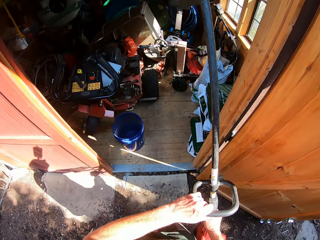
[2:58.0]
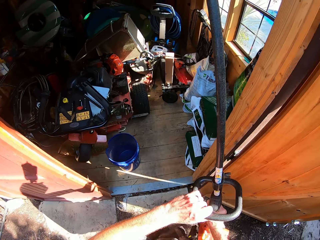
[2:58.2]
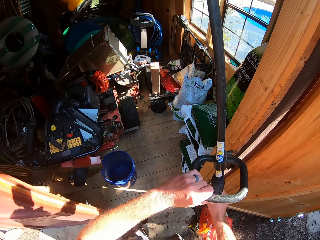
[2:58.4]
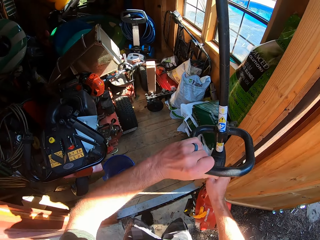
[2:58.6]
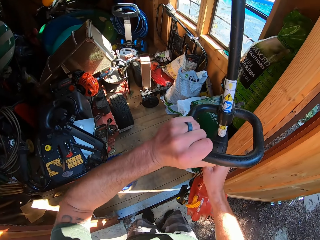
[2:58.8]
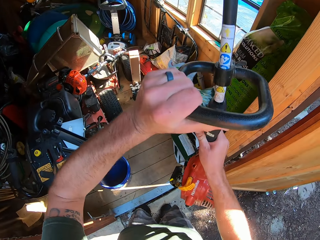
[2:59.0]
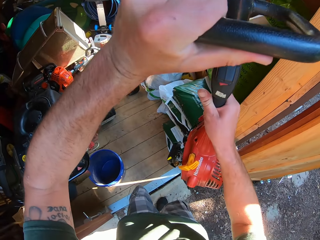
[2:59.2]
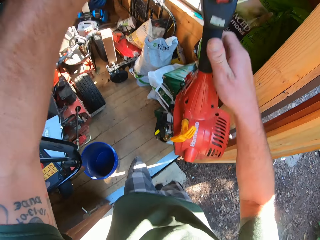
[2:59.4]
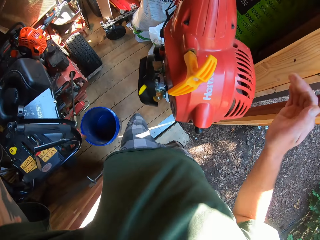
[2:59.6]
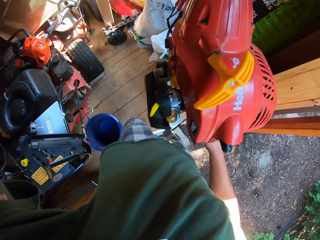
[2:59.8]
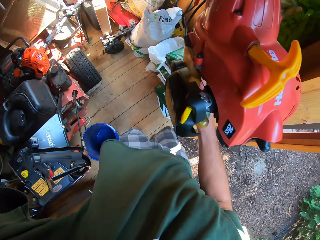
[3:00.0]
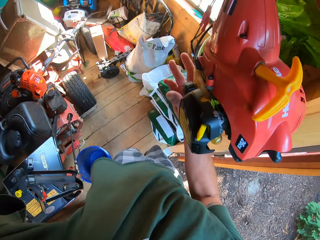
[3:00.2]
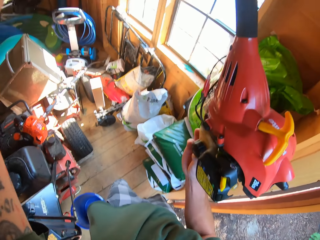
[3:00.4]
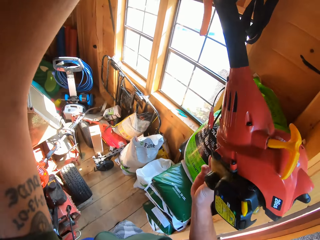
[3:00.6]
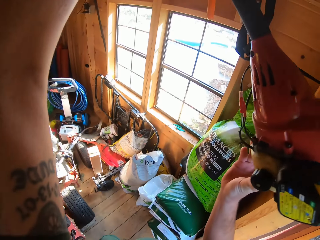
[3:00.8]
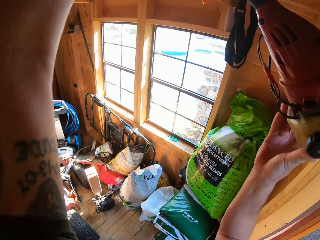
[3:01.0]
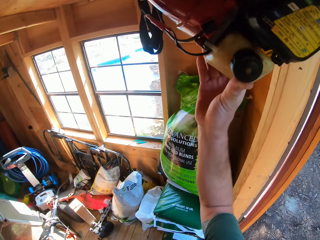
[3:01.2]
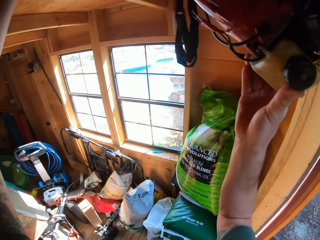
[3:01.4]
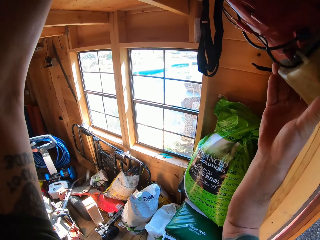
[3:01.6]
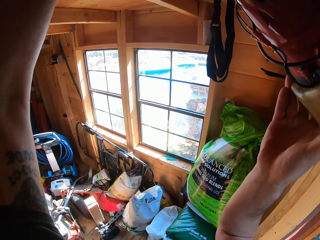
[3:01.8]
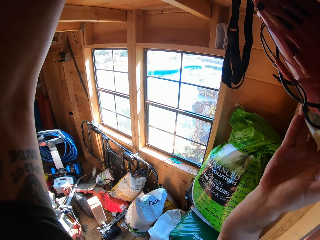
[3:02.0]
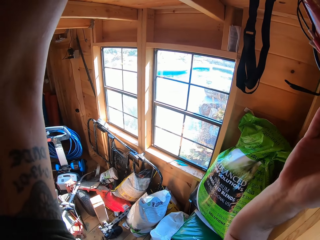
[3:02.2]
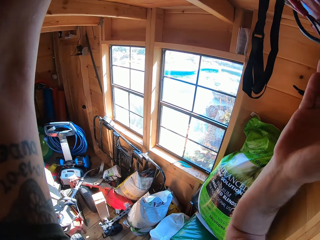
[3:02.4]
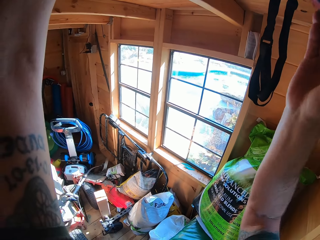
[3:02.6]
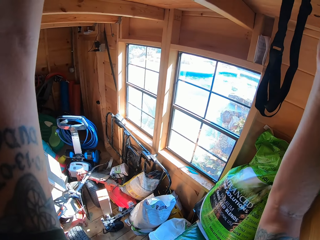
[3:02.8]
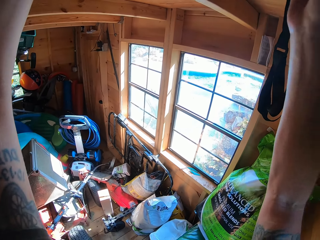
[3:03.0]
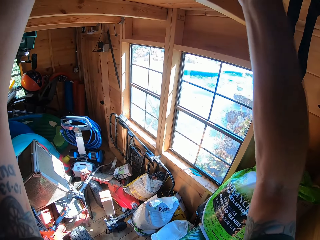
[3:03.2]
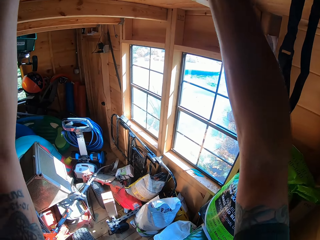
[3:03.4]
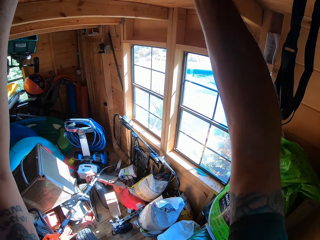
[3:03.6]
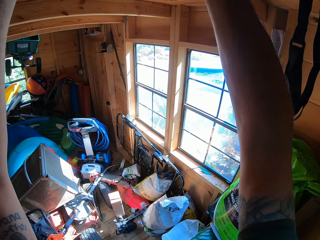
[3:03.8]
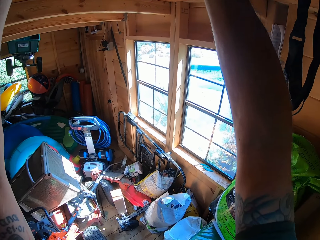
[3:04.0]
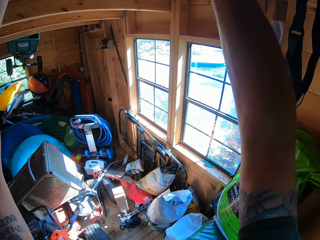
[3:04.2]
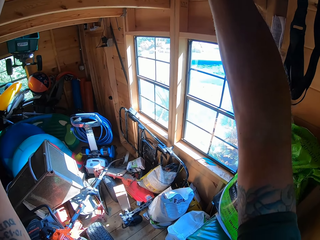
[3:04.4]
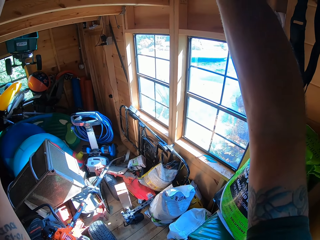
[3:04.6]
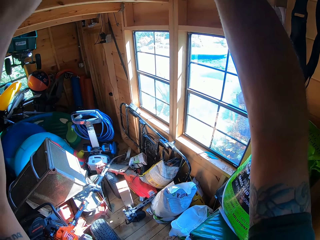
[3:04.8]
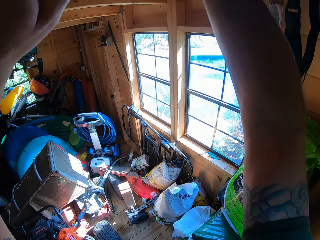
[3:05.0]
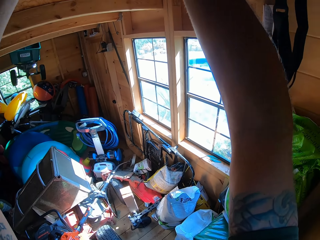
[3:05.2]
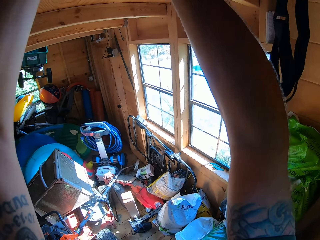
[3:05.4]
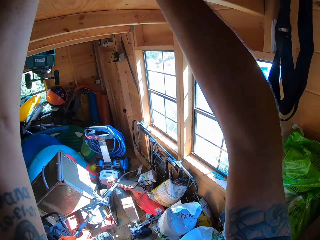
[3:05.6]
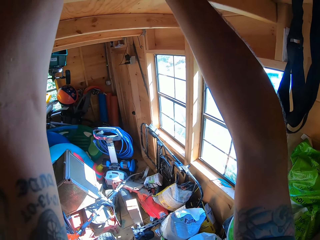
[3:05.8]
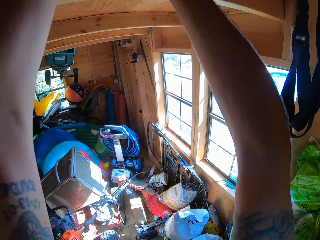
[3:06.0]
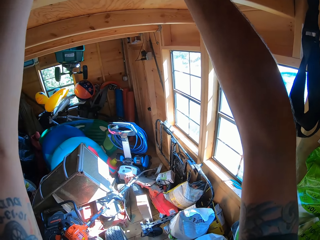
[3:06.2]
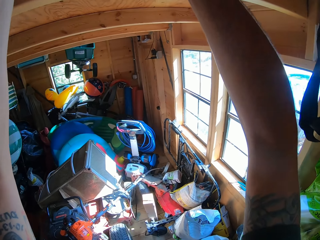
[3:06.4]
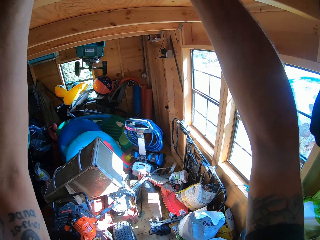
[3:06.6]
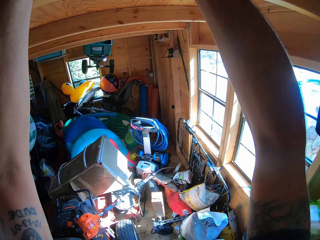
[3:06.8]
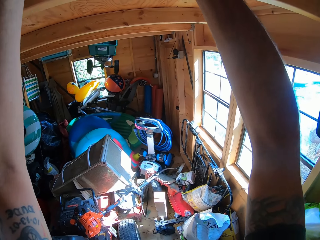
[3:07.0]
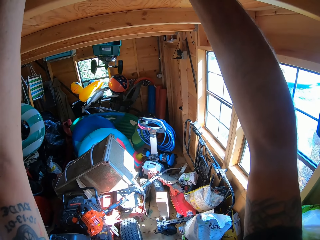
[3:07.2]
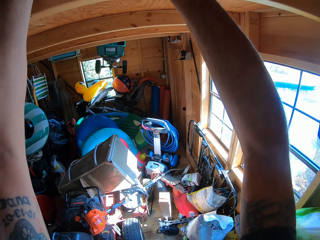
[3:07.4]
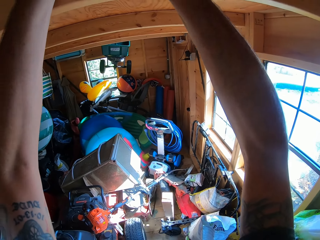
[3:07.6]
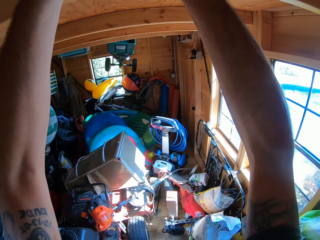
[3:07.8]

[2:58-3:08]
The camera wearer lifts the grass trimmer. They drop the lawn edge cutter on the shelf inside the store in the compound.

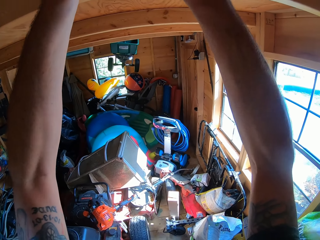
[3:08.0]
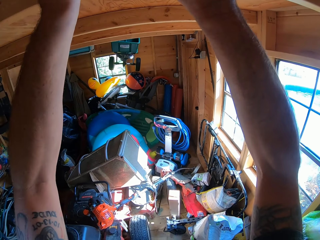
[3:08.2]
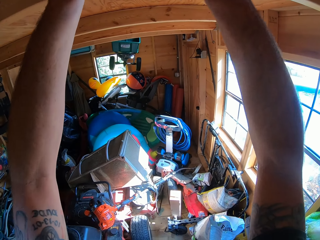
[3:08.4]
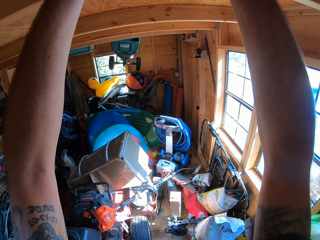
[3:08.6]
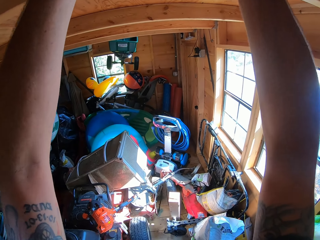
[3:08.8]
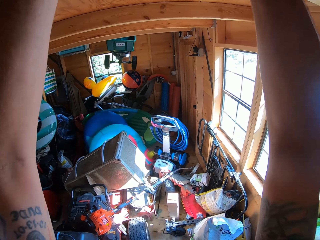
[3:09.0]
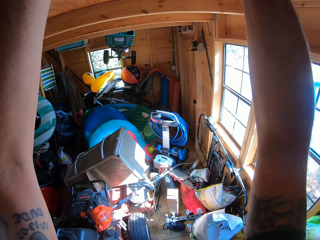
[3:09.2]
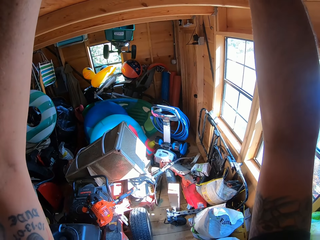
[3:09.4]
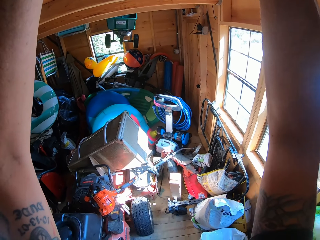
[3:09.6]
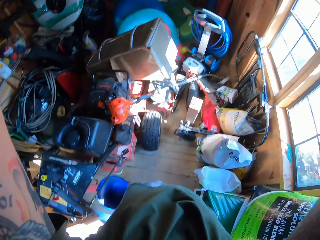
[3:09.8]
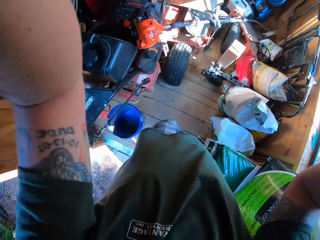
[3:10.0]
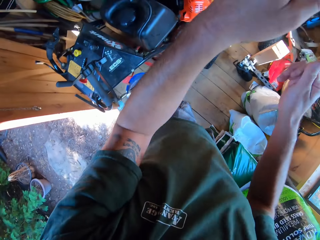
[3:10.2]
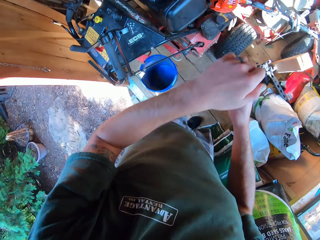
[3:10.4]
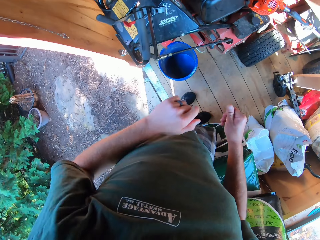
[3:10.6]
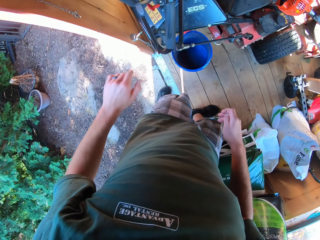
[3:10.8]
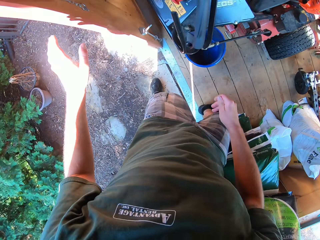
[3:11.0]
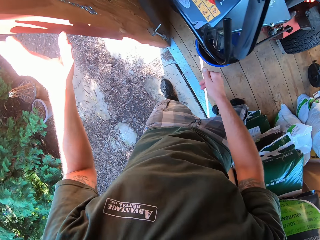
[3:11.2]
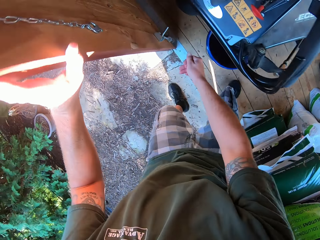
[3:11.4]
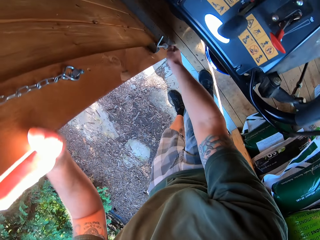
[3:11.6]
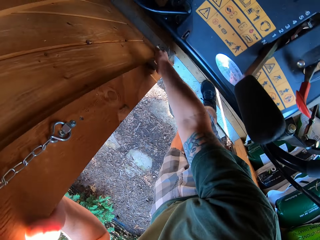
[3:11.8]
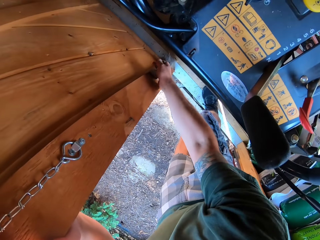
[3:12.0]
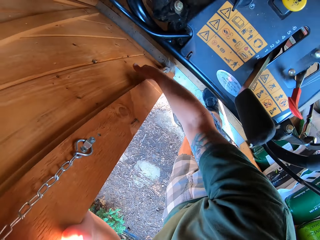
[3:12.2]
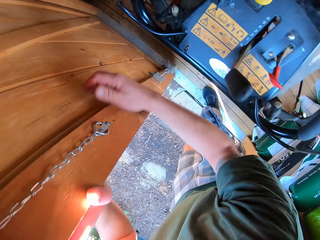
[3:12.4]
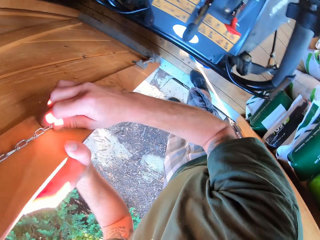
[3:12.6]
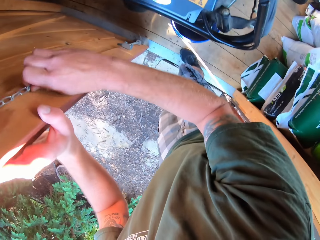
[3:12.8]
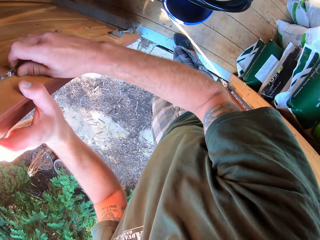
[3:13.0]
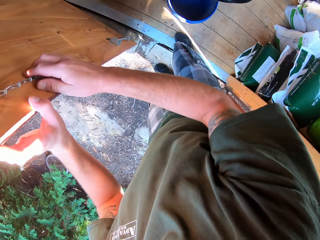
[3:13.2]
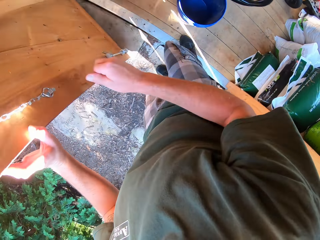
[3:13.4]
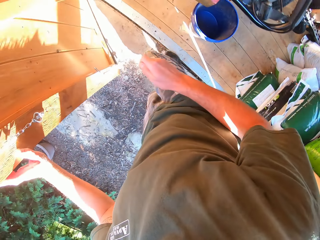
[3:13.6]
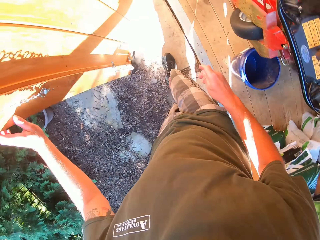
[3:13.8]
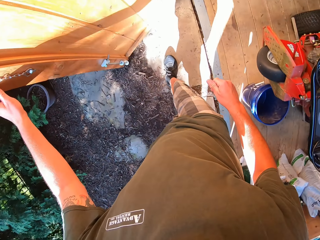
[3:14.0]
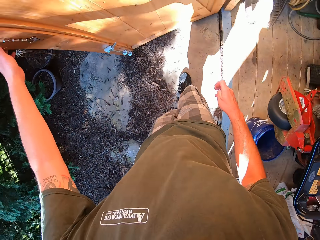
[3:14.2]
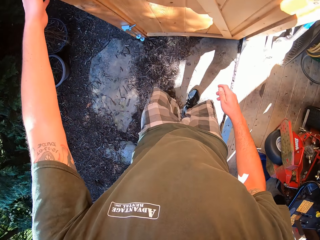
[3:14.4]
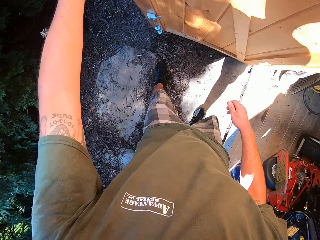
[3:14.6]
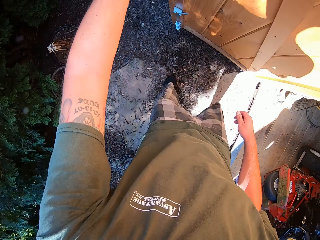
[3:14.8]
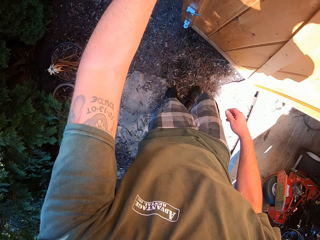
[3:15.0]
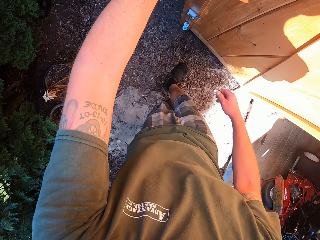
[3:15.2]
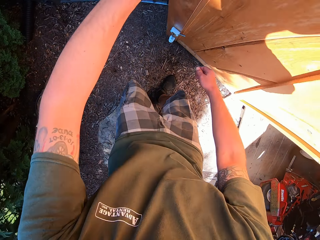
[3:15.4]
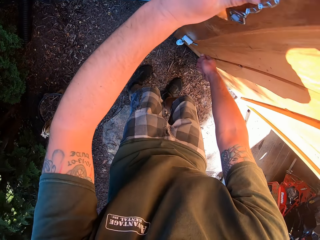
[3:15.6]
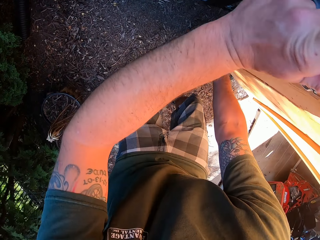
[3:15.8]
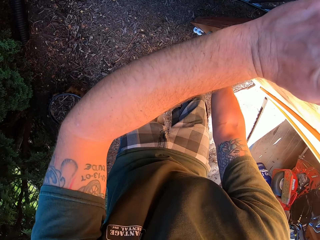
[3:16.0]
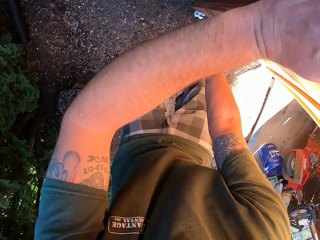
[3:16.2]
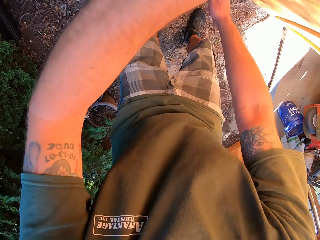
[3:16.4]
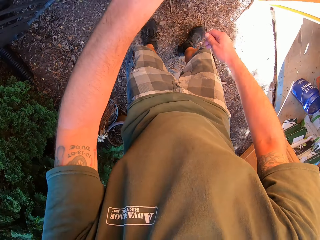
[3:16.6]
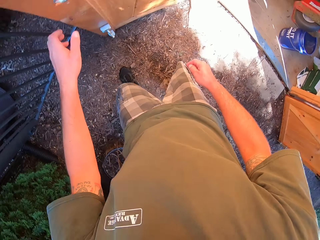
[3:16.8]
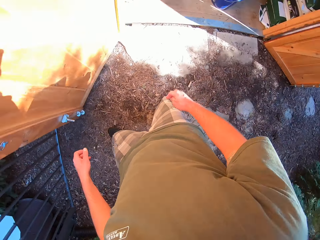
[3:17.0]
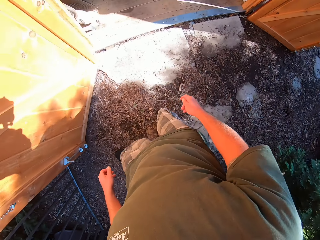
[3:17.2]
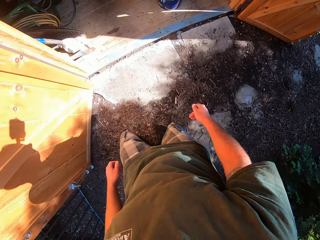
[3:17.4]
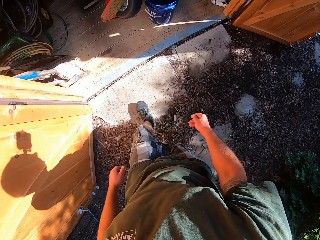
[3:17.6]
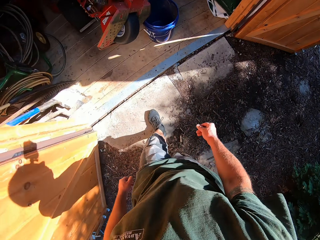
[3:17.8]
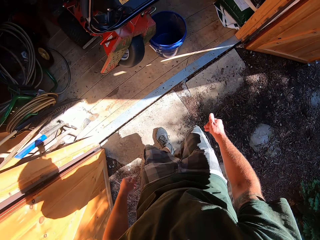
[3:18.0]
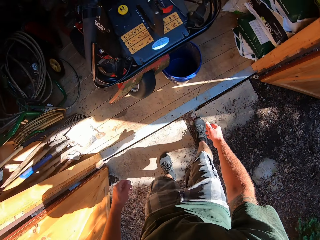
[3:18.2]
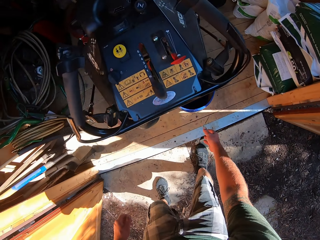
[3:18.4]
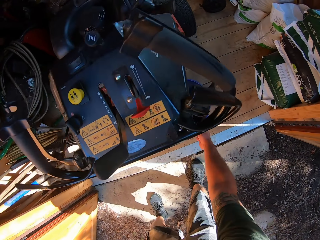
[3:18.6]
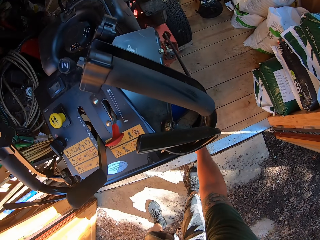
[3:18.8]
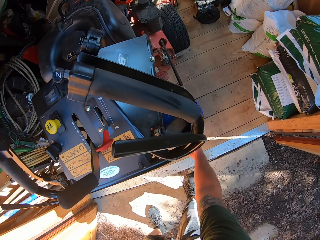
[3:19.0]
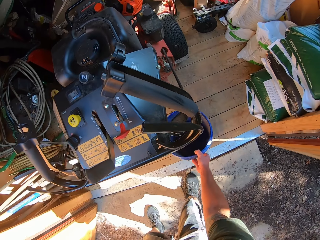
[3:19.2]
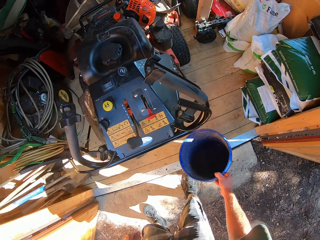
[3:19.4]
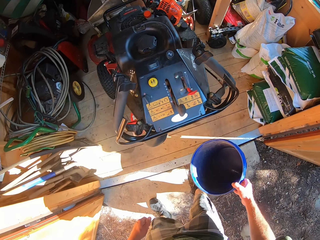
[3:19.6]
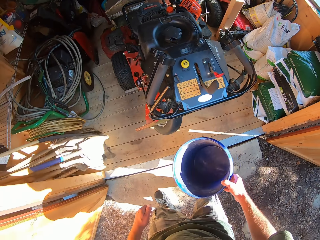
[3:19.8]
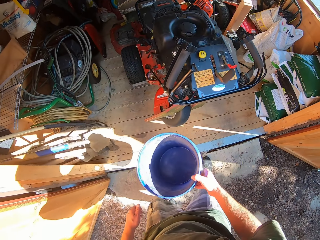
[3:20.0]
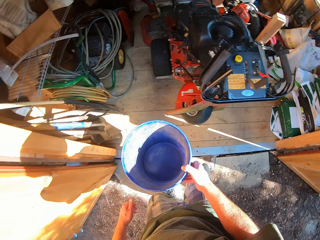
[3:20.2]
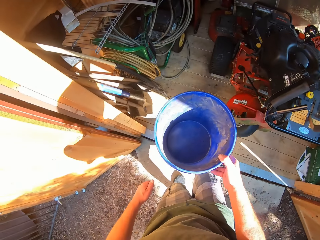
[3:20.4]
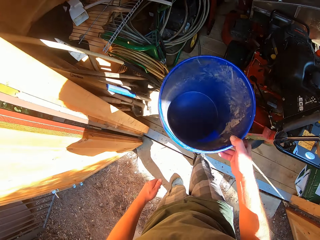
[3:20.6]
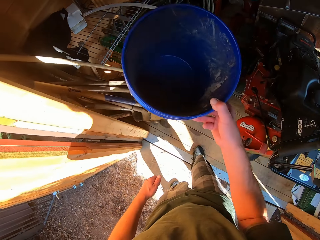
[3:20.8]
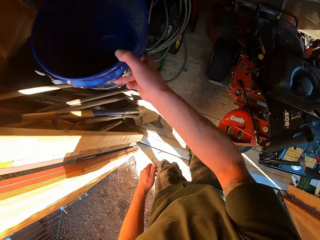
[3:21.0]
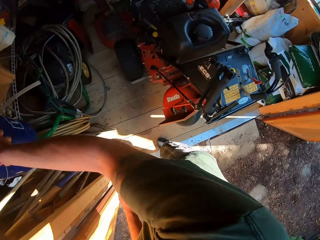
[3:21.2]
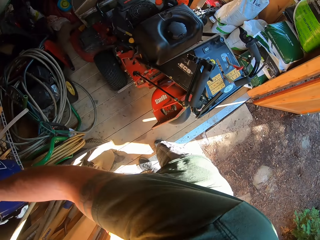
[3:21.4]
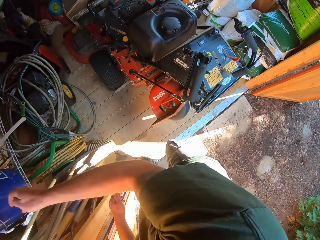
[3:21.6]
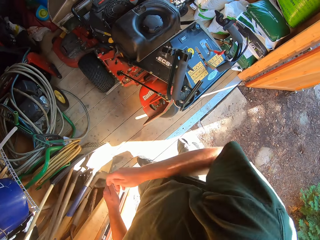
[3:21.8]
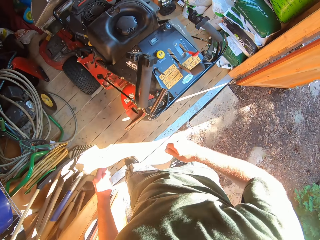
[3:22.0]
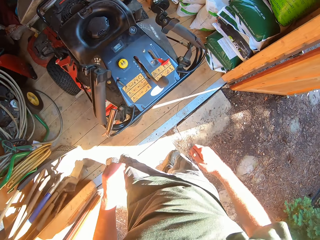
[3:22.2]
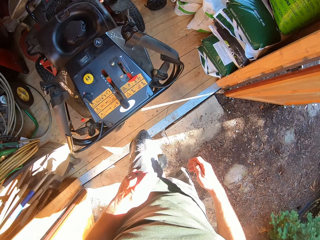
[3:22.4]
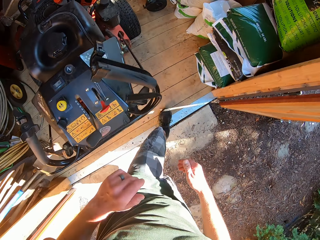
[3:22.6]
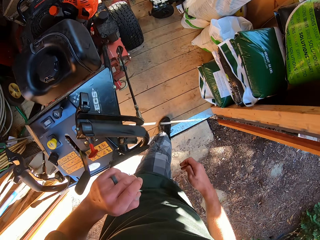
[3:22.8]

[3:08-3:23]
The camera wearer lowers both hands and touches the door. He adjusts the bolt of the second door of the store with his right hand. He bends down, unlocks the door and stands up. He opens the second door of the store with his left hand. He turns around, walks in the workshop and bends down. He lifts a bucket with his right hand in the store. He stands up. He drops the bucket at a corner of the store with his left hand.
